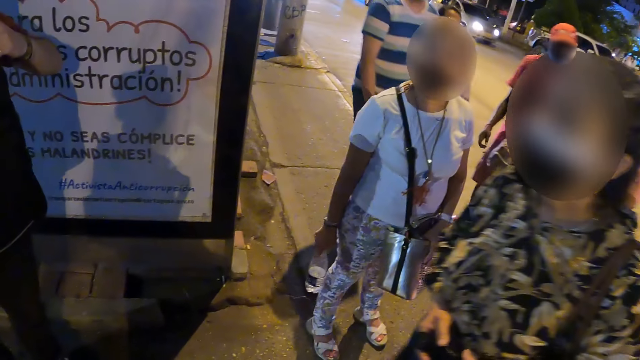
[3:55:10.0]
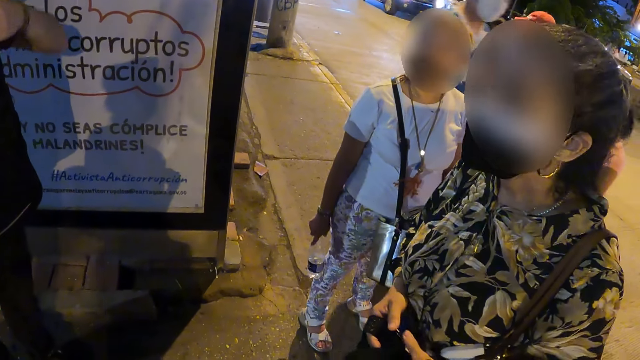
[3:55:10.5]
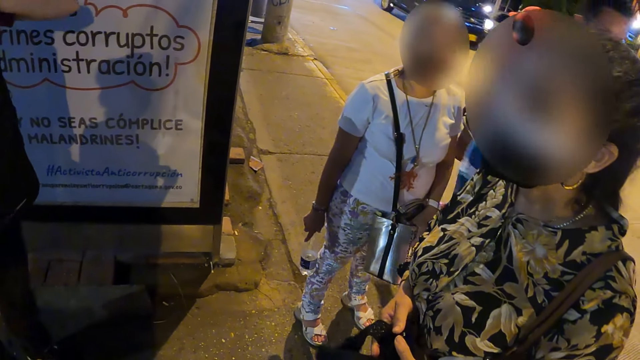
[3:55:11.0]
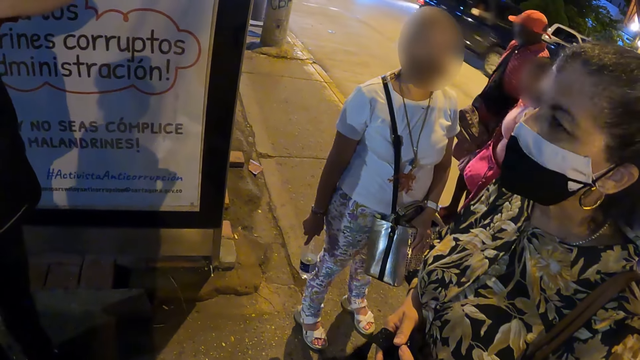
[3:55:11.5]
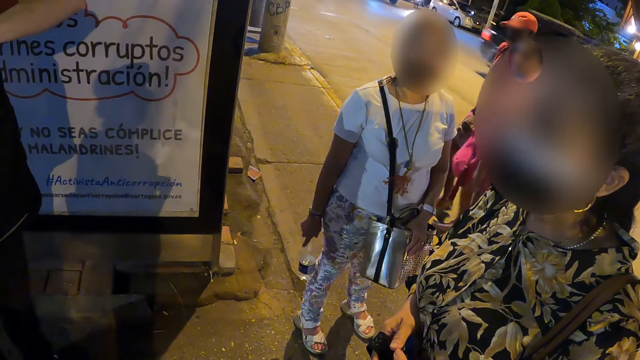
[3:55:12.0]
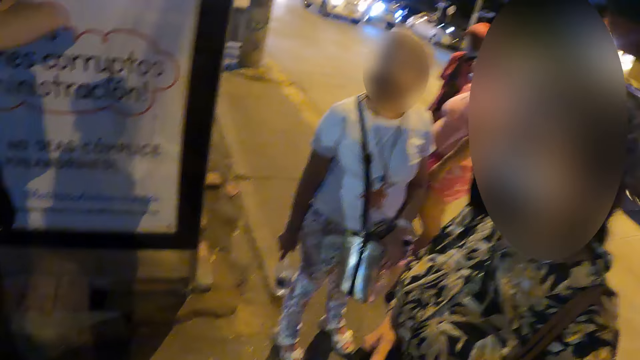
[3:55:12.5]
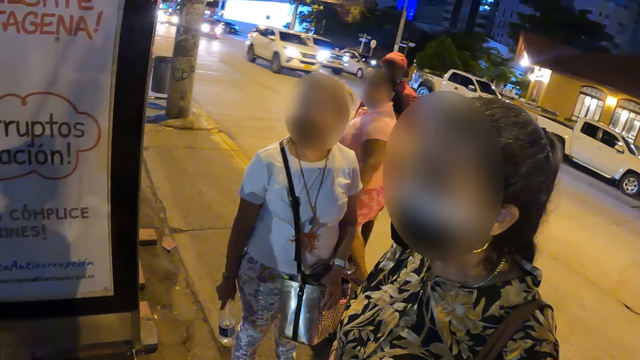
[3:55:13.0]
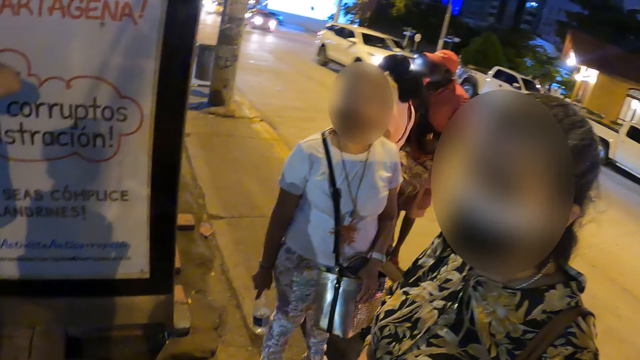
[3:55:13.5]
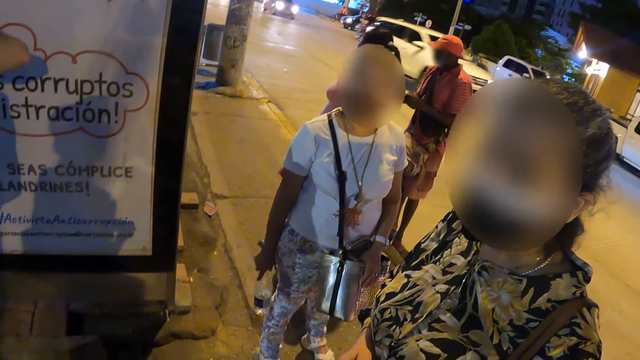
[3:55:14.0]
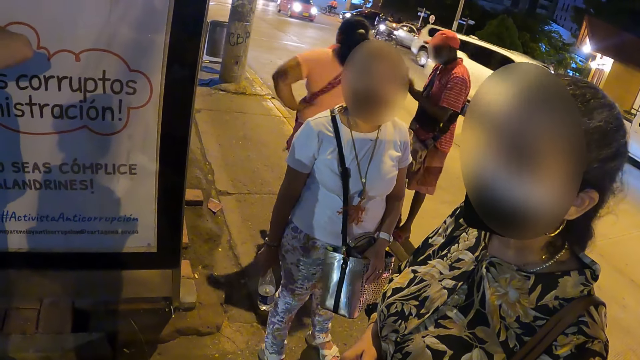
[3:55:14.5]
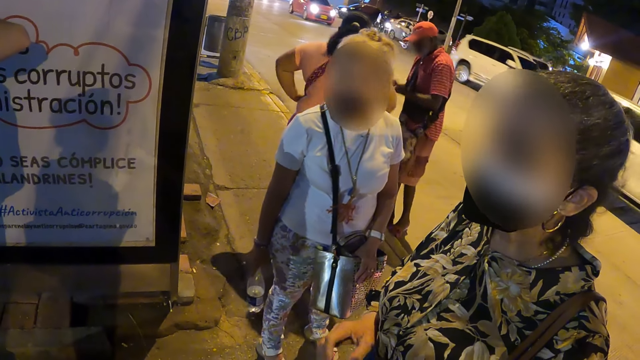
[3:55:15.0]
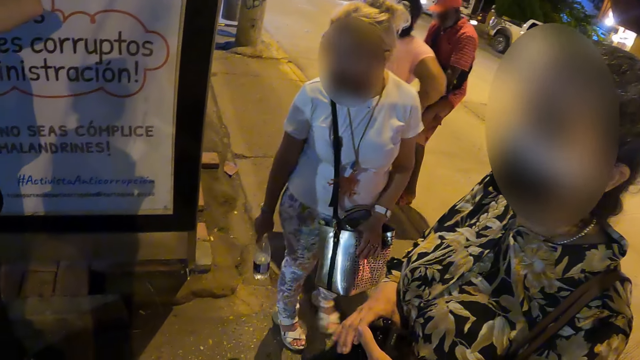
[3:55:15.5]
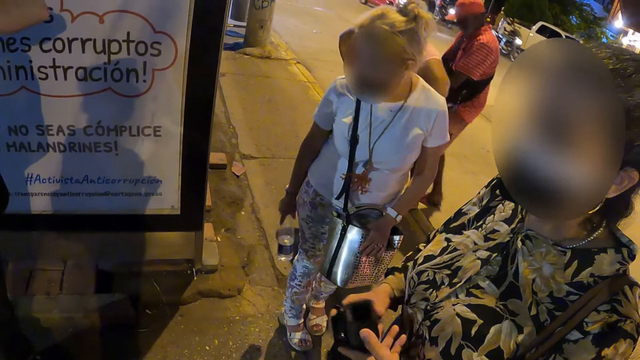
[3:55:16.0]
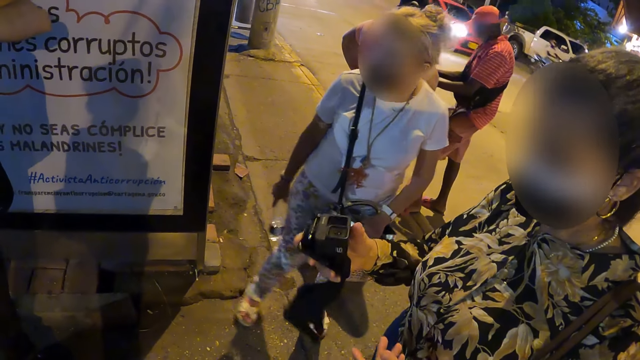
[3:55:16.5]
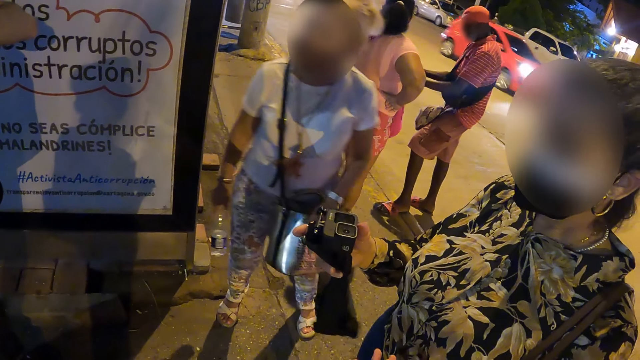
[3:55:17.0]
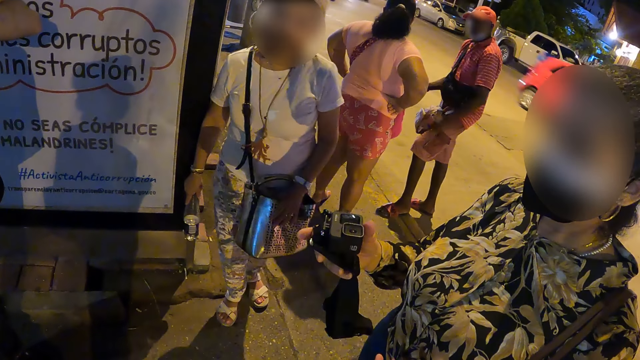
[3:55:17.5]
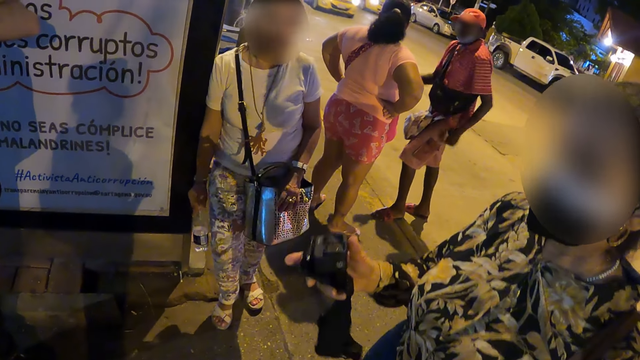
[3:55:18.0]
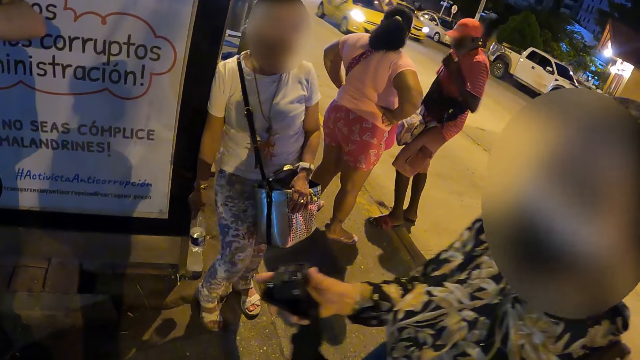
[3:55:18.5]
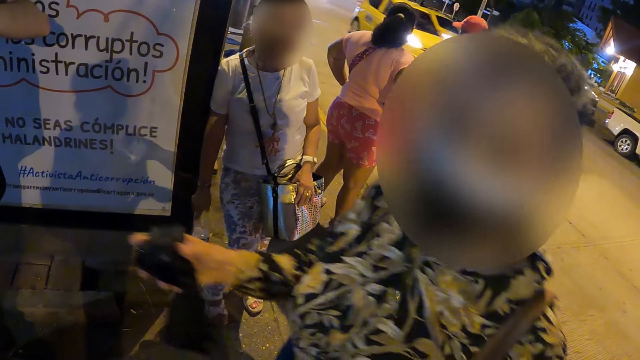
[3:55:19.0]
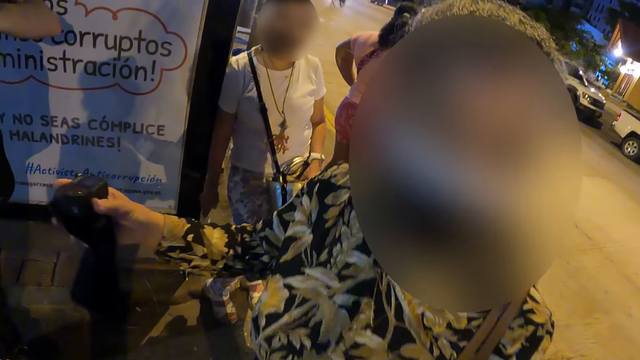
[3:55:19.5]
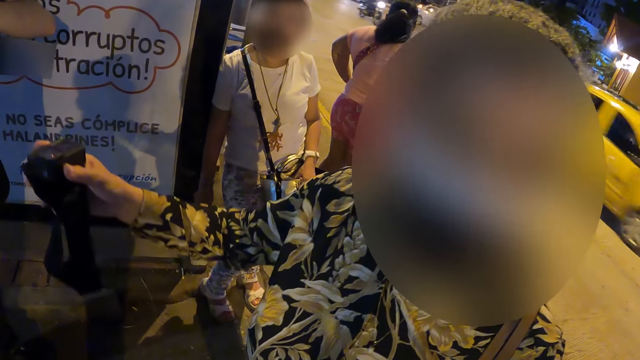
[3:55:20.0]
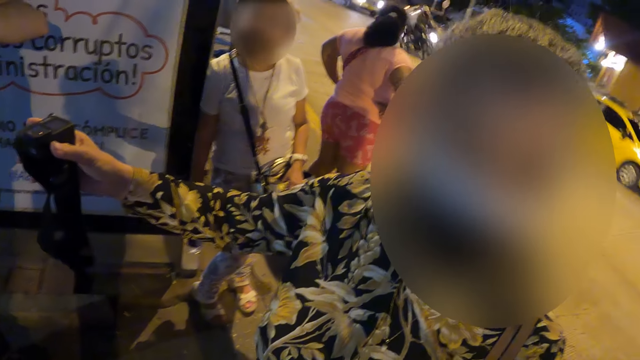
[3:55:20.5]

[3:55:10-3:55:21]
A lady moves the legs. The camera wearer looks at the lady. The lady holds the camera. The lady stares at the camera in her right hand. Another lady leans at the note board. The first lady walks.

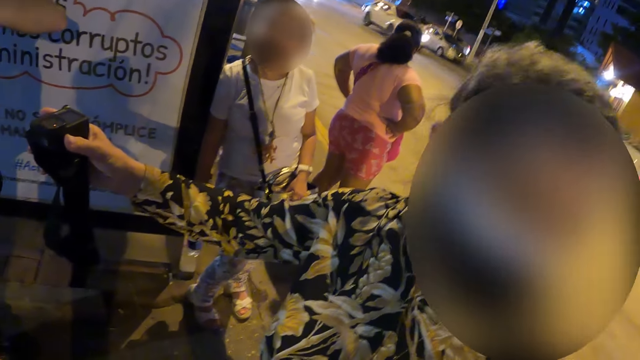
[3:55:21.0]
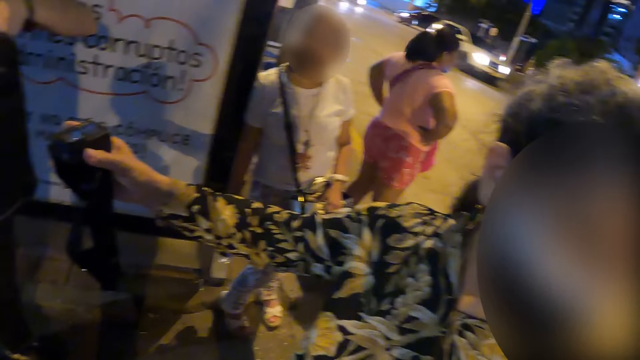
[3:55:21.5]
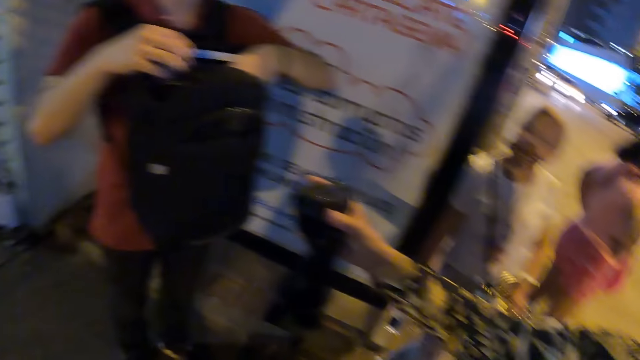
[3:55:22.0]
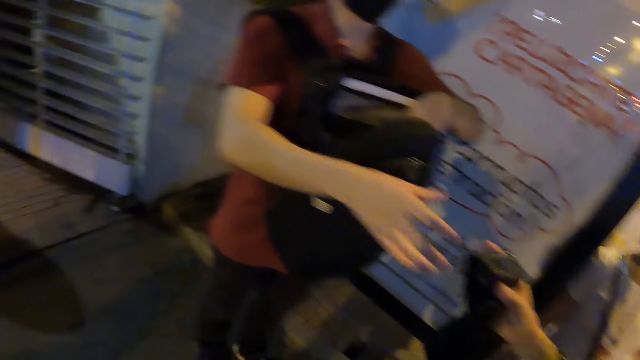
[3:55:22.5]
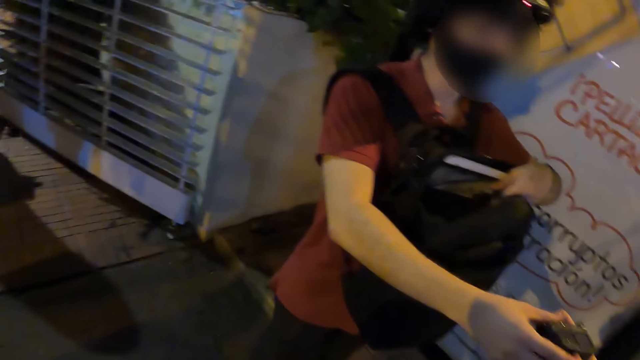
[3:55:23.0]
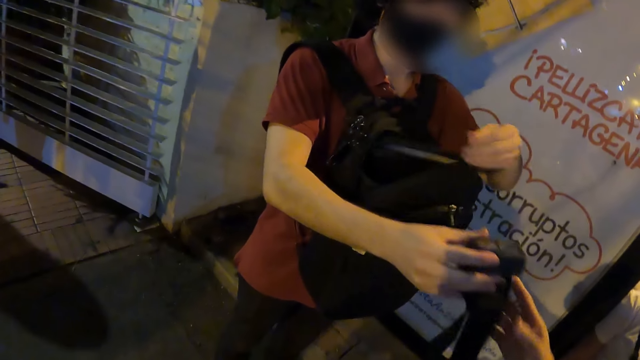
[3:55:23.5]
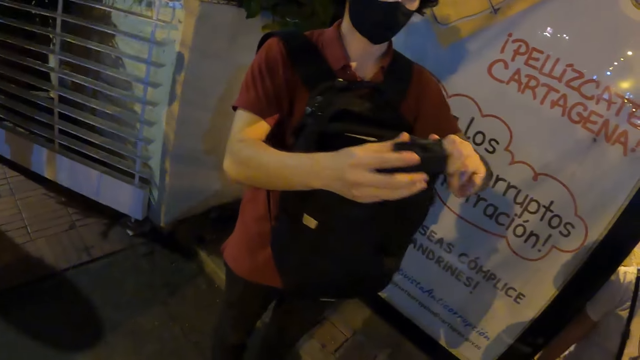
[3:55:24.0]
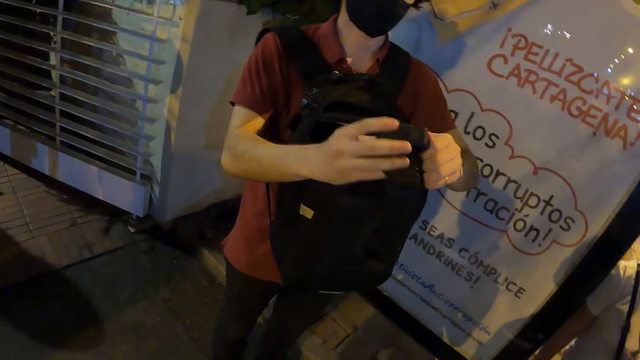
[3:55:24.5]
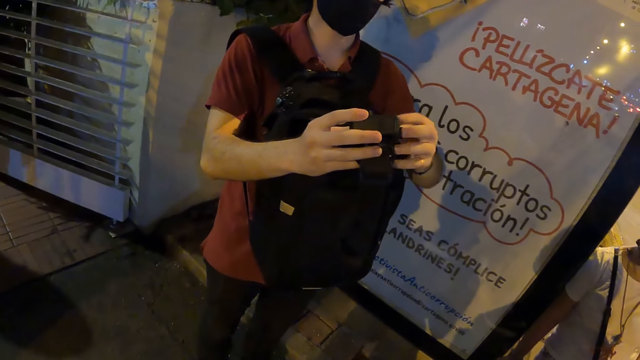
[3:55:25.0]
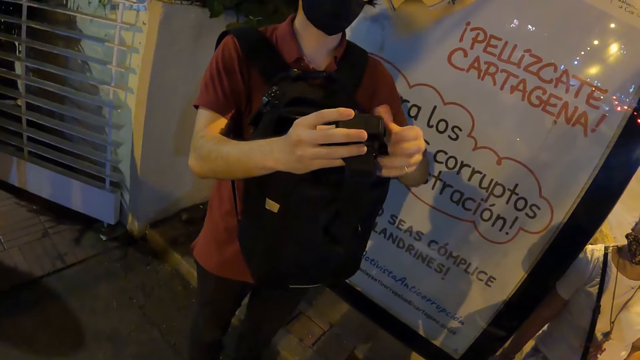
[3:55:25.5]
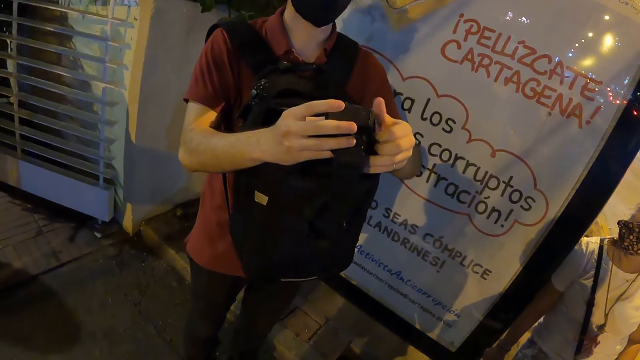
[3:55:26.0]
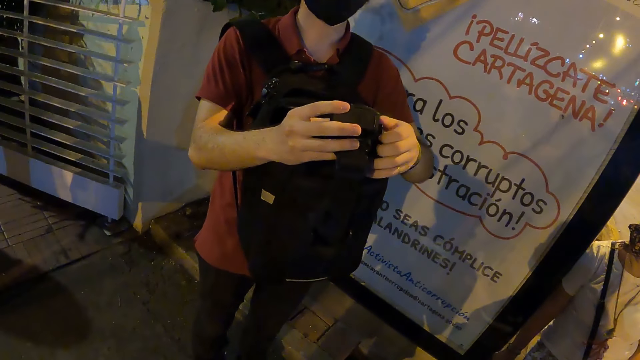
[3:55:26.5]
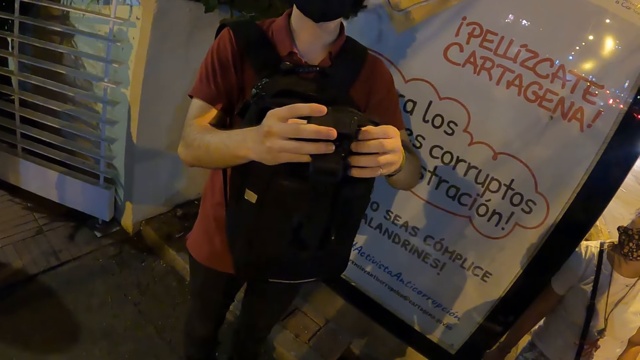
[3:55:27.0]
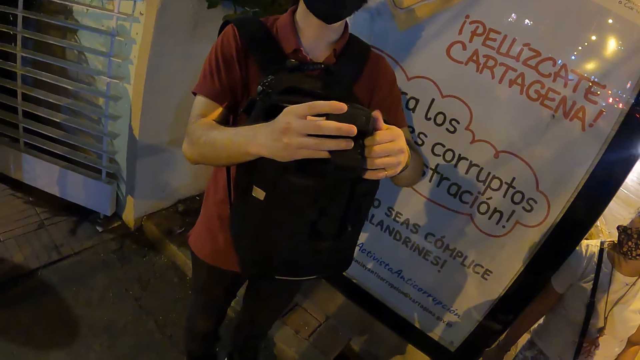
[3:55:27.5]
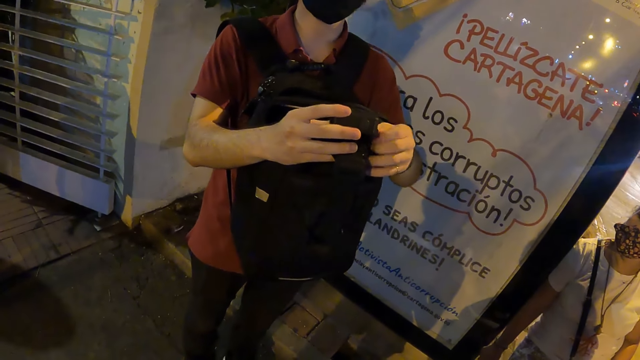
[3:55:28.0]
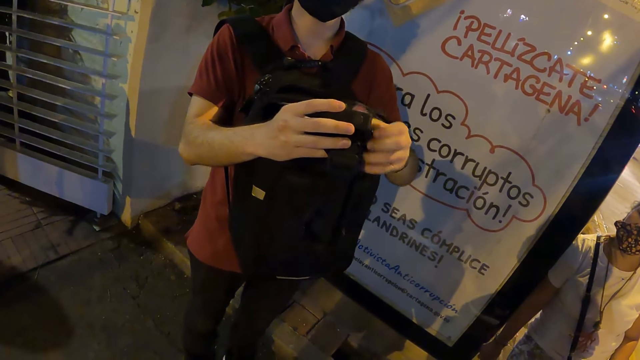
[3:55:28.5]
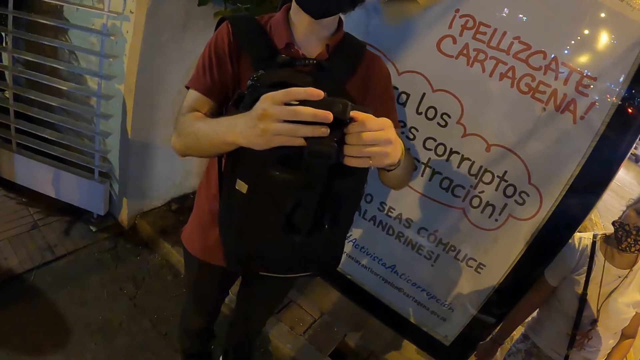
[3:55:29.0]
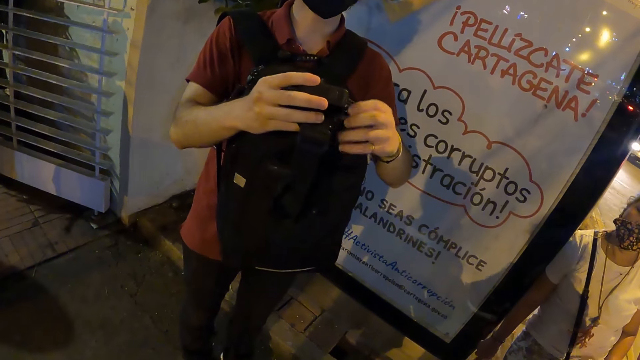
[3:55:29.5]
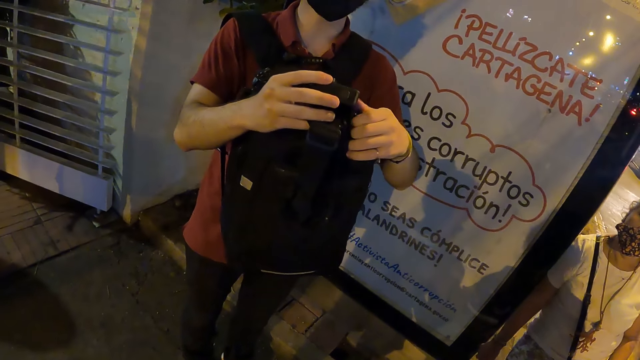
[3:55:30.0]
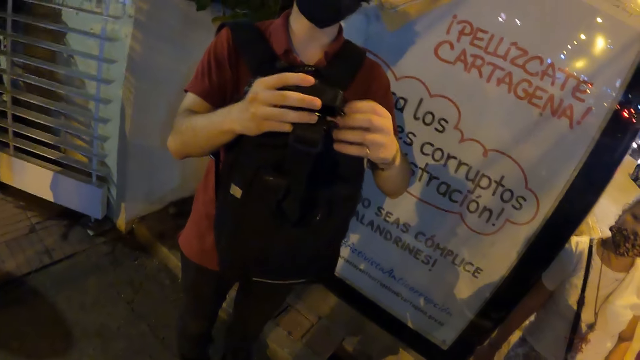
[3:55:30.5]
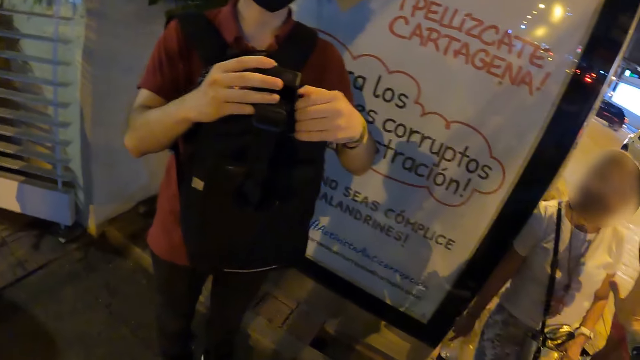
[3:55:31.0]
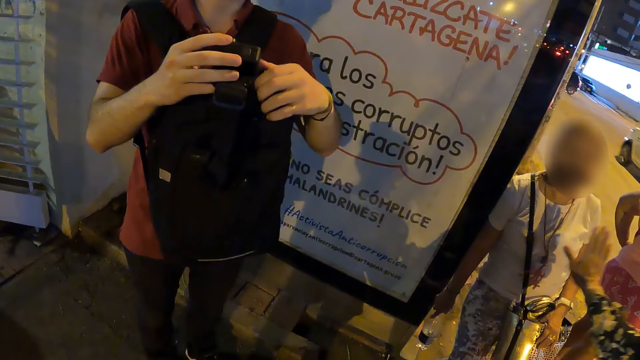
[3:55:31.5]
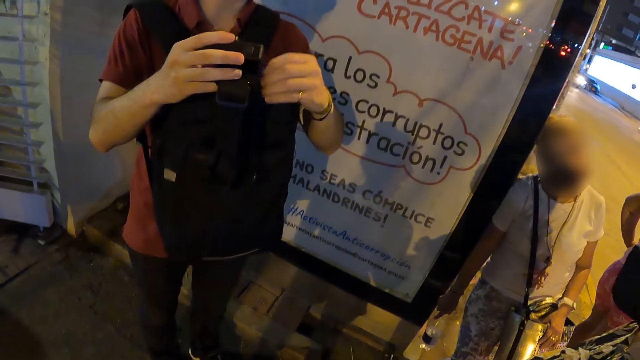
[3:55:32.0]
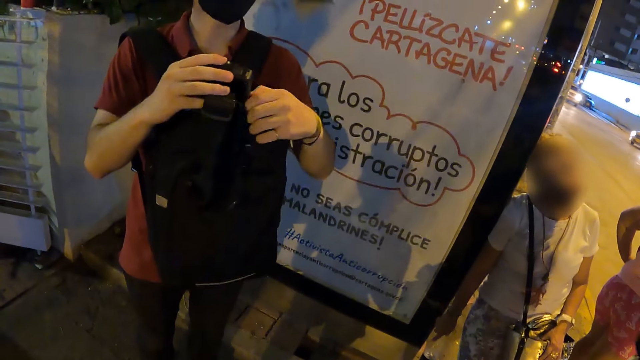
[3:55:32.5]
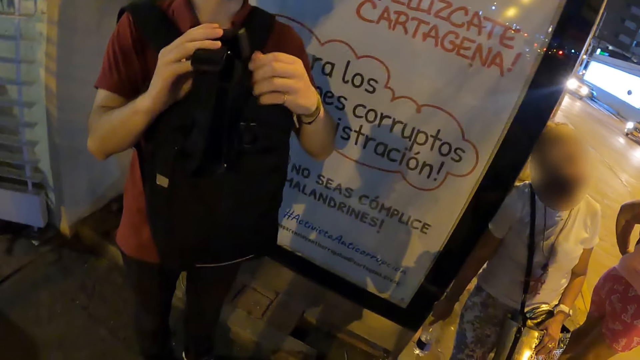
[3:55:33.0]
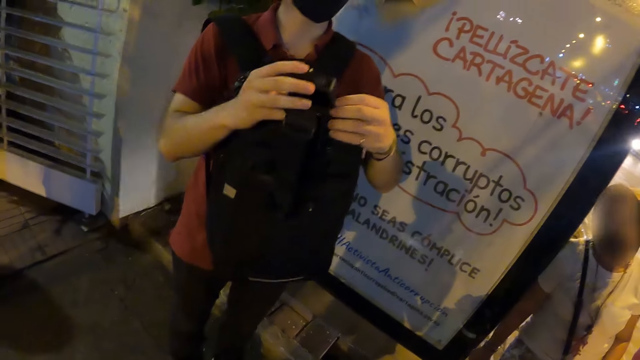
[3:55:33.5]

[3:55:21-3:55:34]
A lady gives the camera to a person. The camera wearer stares around. The person picks up the camera from the lady with the right hand. The person holds the camera with both hands, and adjusts the camera knob with the right hand.
